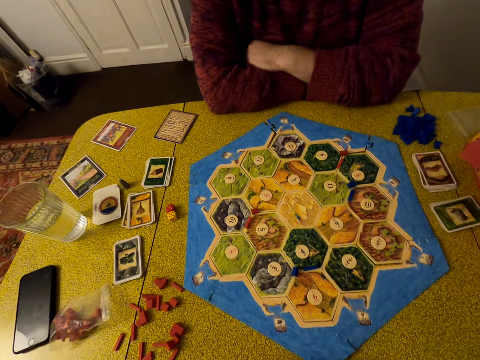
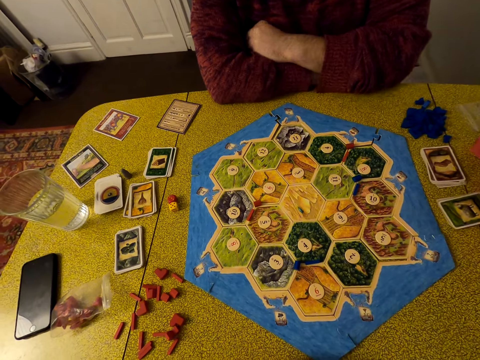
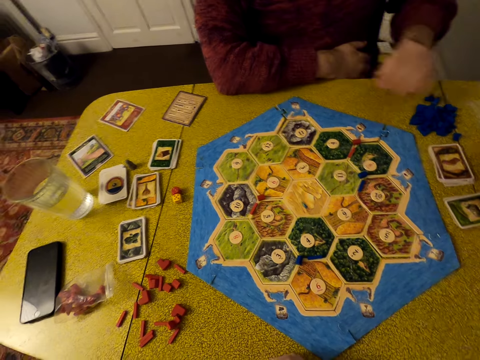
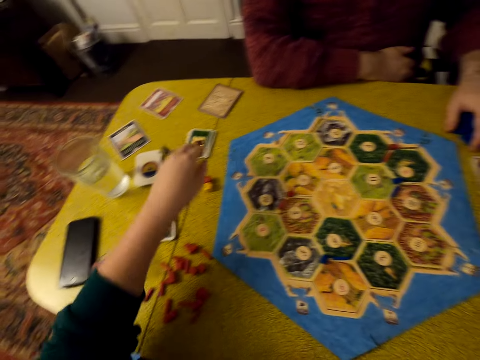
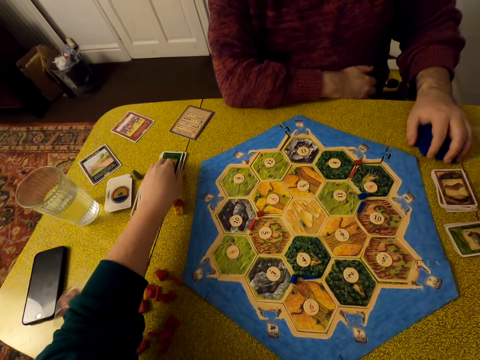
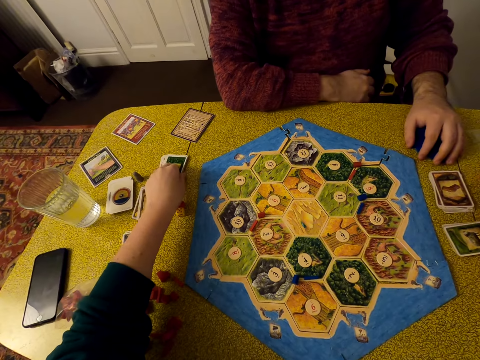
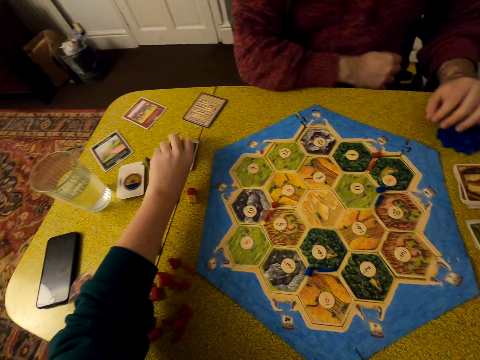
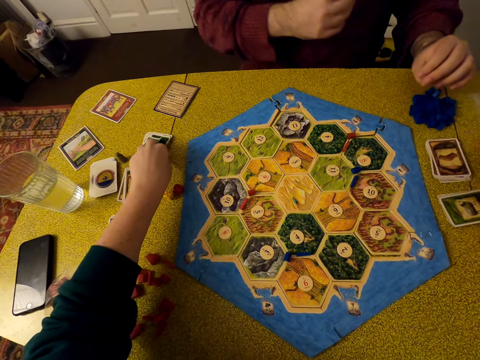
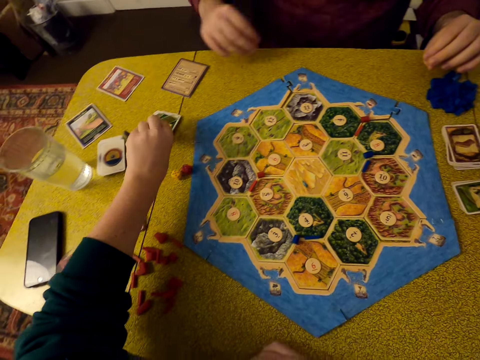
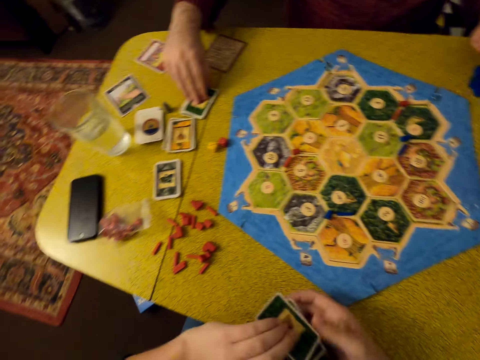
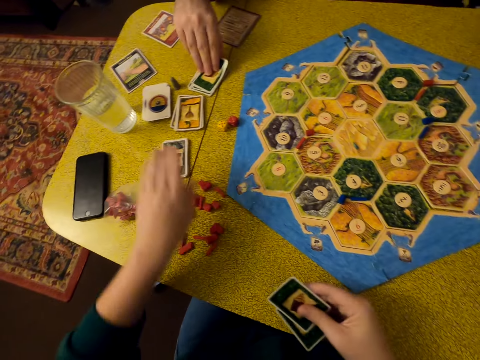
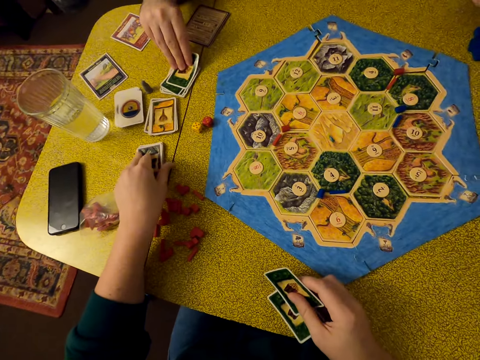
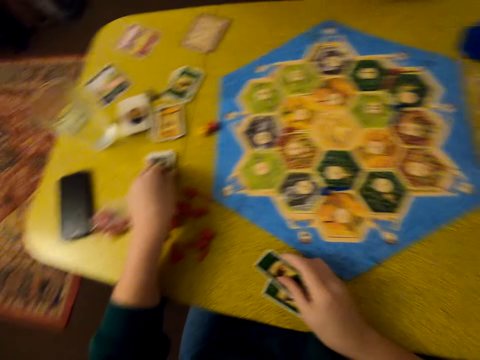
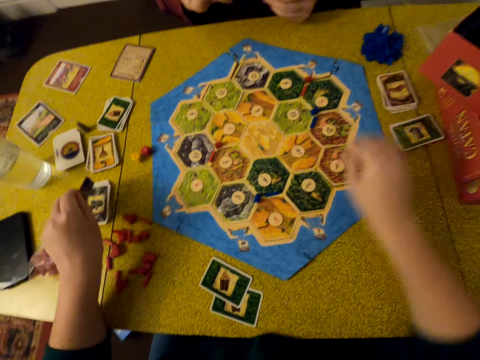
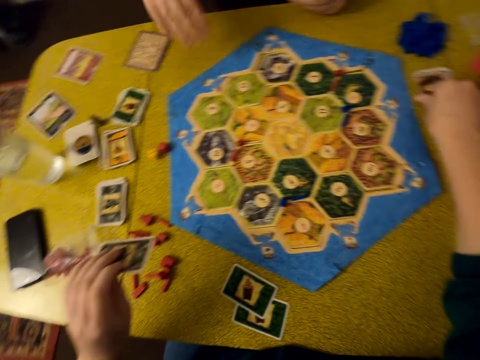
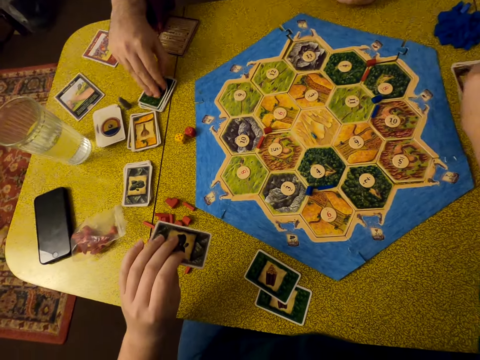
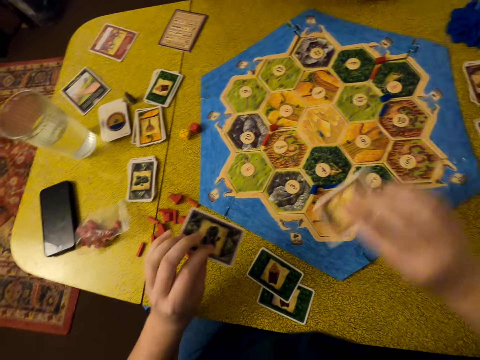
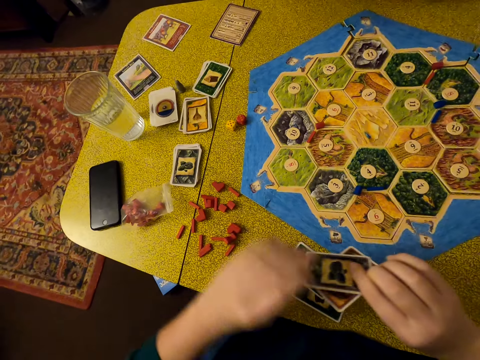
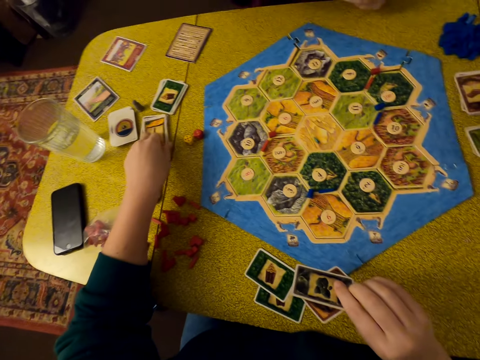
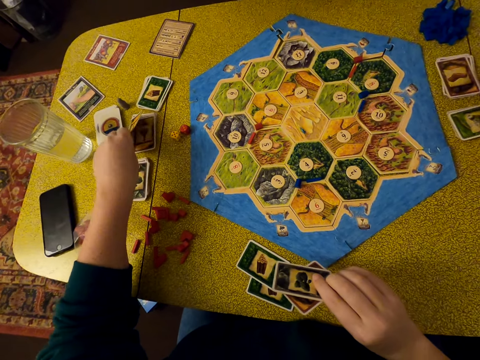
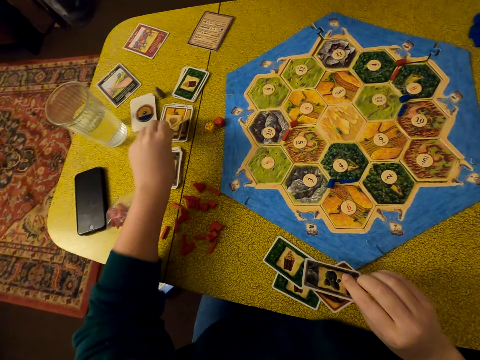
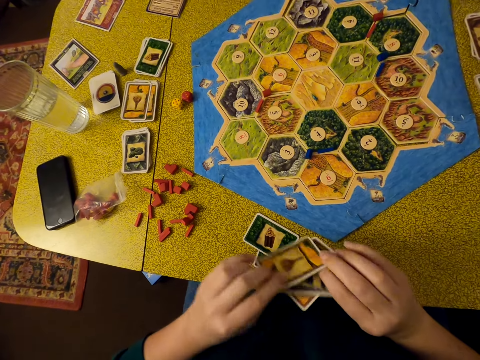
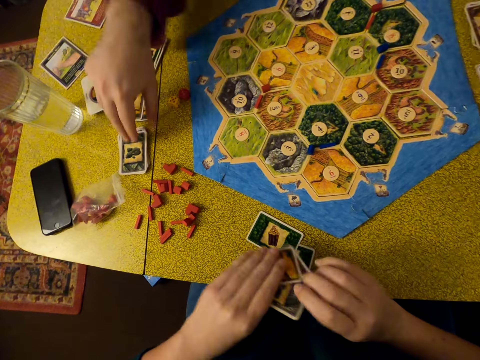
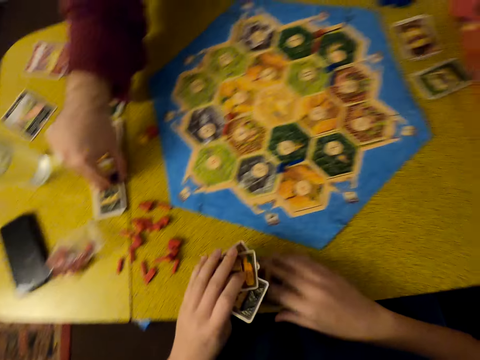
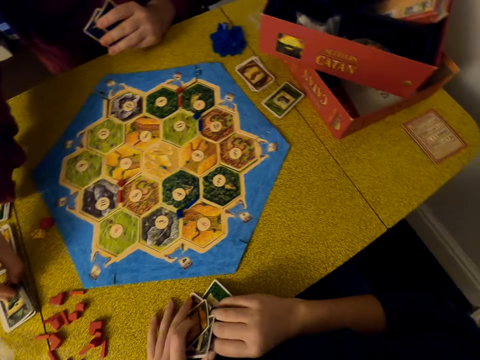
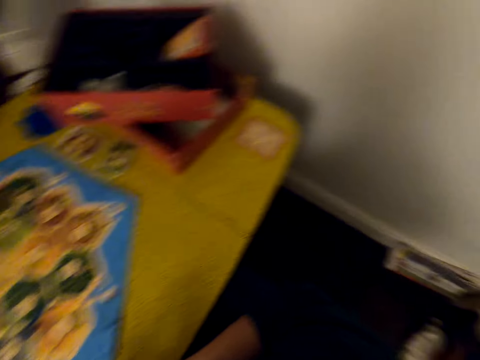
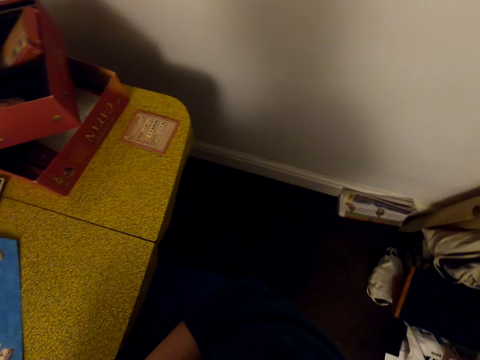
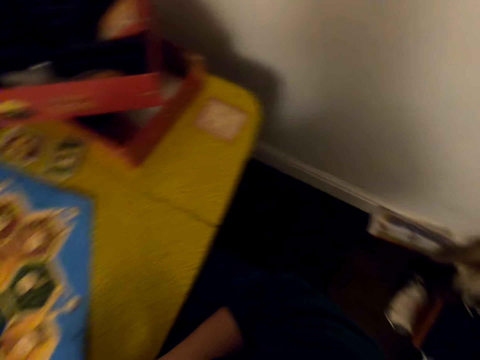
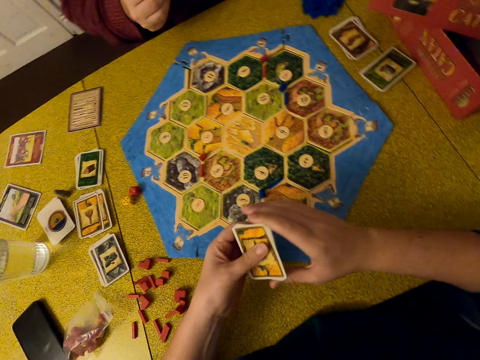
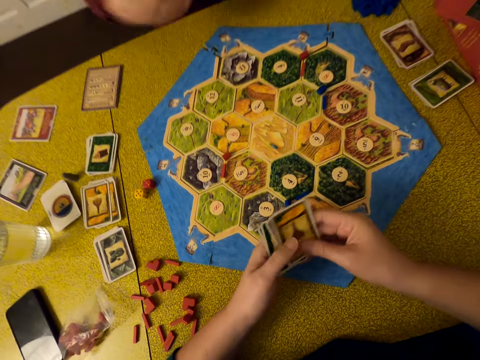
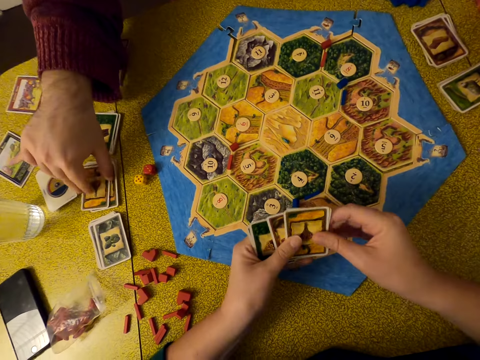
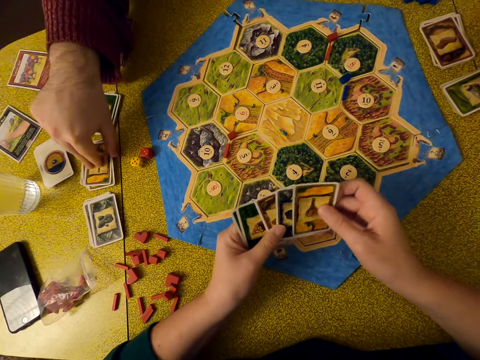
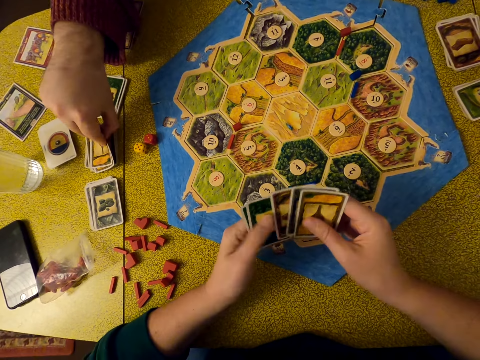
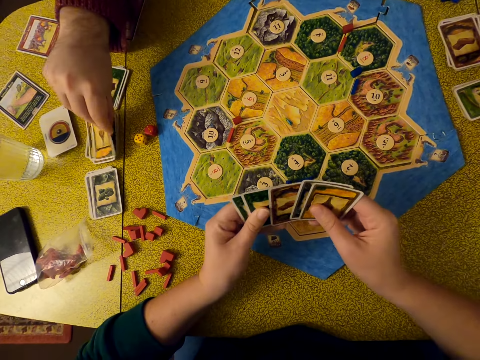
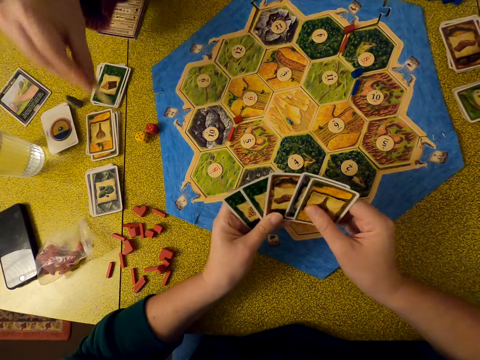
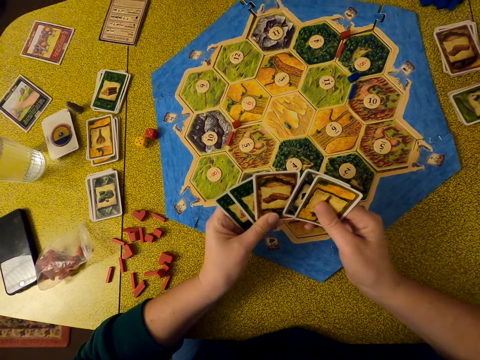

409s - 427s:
A man holds bricks on the table. The camera wearer picks up cards on the table. The man moves his hand. The camera wearer picks up cards with the other hand. The man picks up a card on the table. The camera wearer picks up a card on the table and puts cards on the table. The man holds cards. The camera wearer picks up cards on the table. The man picks up a card on the table. The camera wearer picks up cards with the other hand and picks up a card on the table. The man holds cards. The camera wearer picks up a card with the other hand. The man picks up a card on the table. The camera wearer picks up cards on the table and looks around. The man holds cards. The camera wearer arranges cards. The man picks up a card on the table.

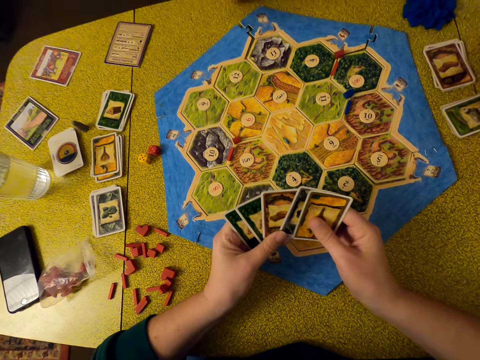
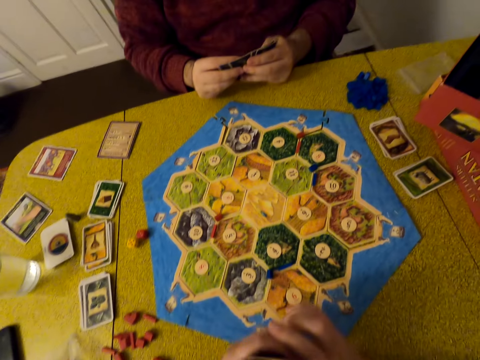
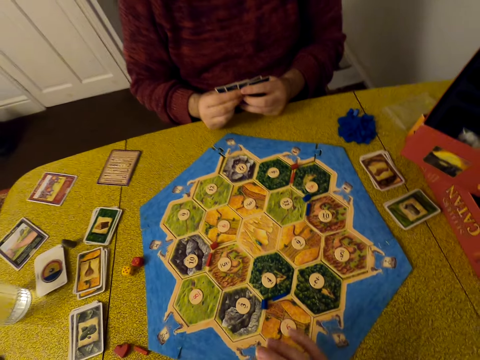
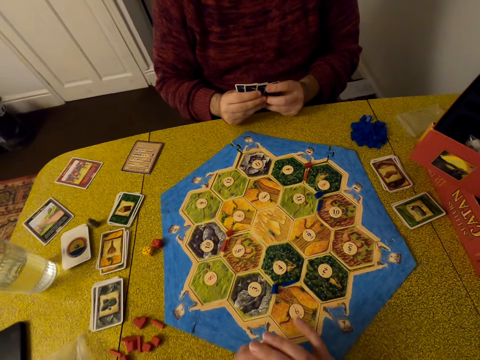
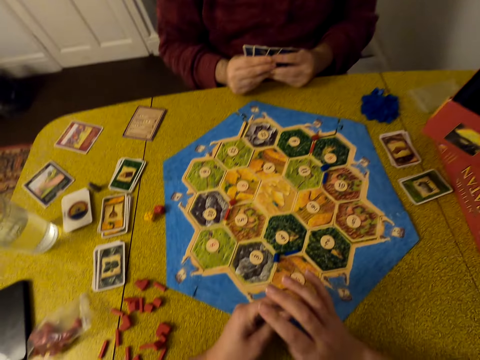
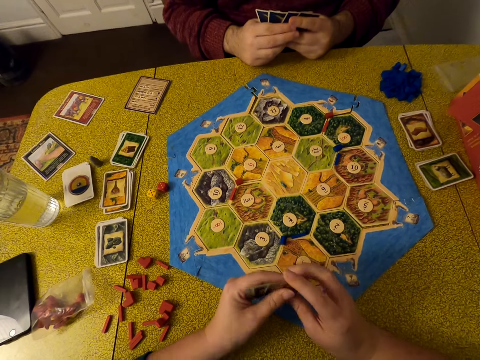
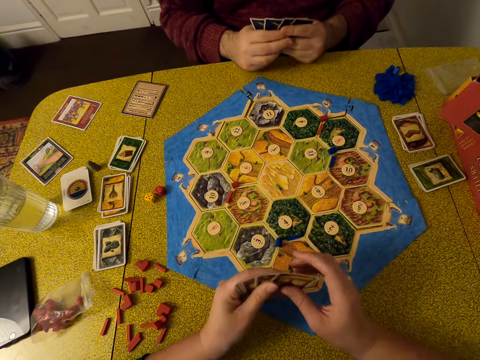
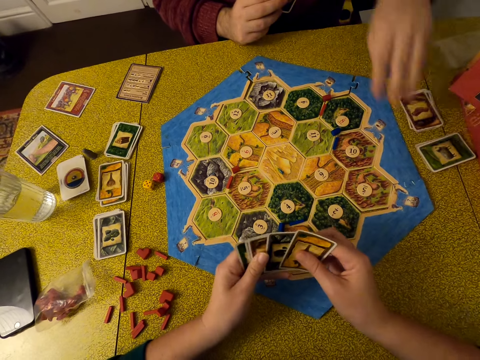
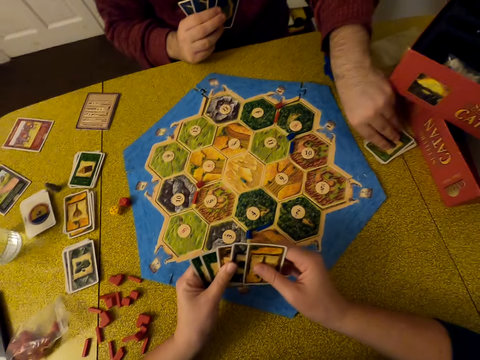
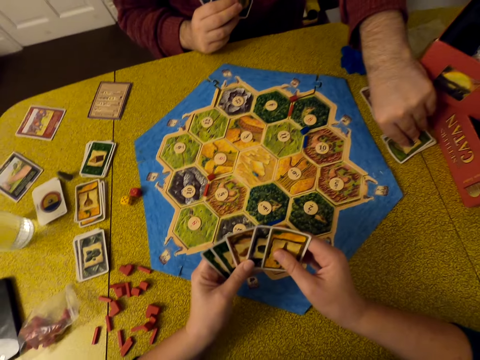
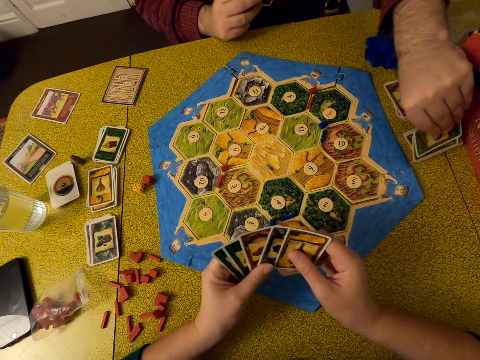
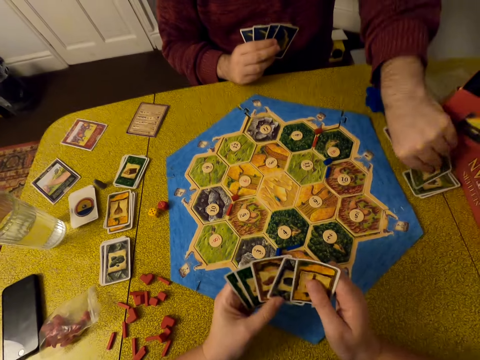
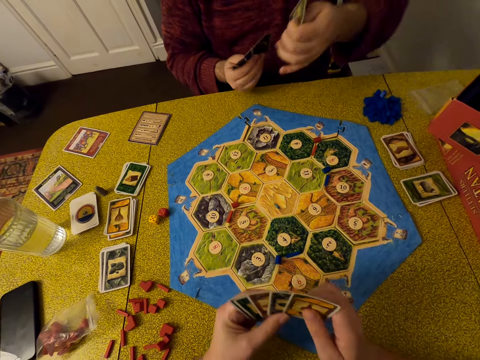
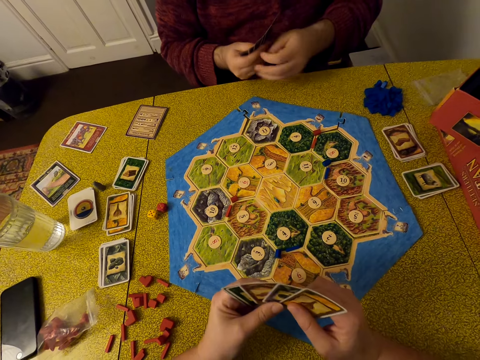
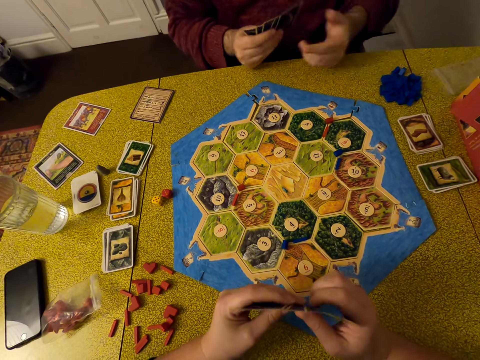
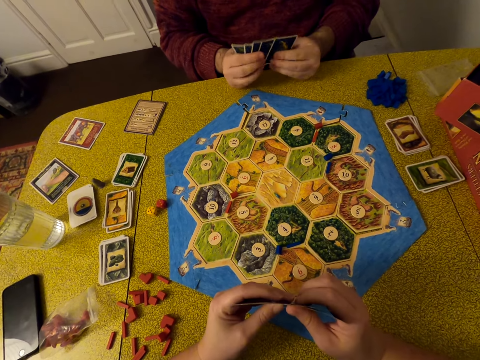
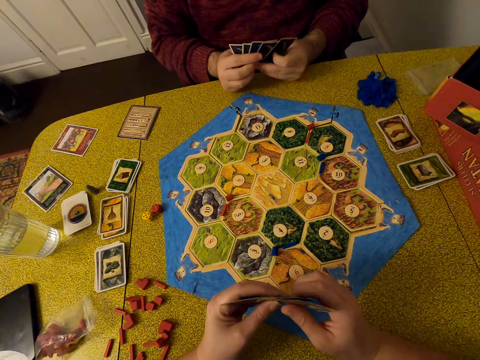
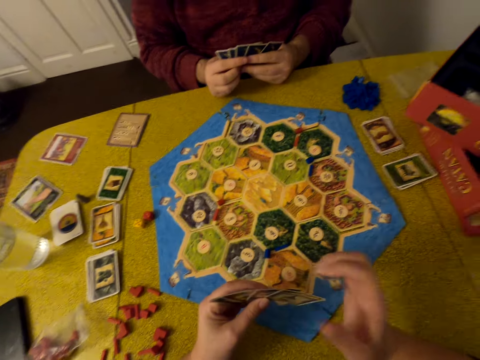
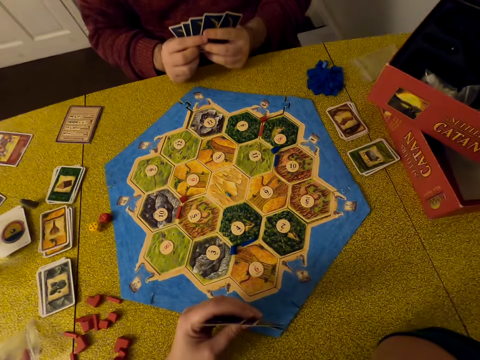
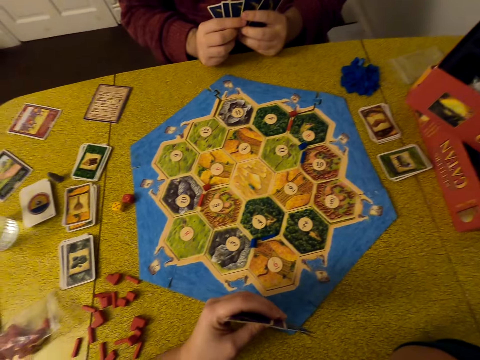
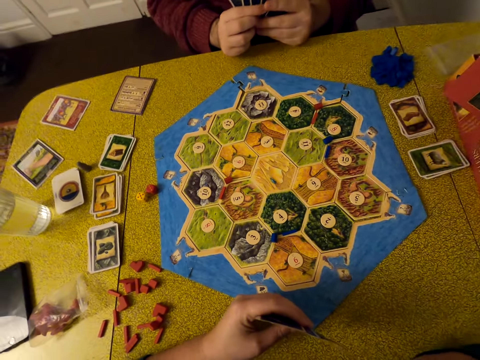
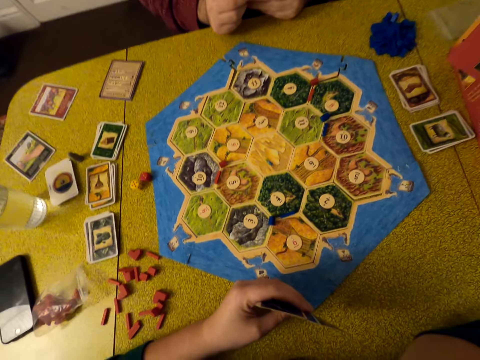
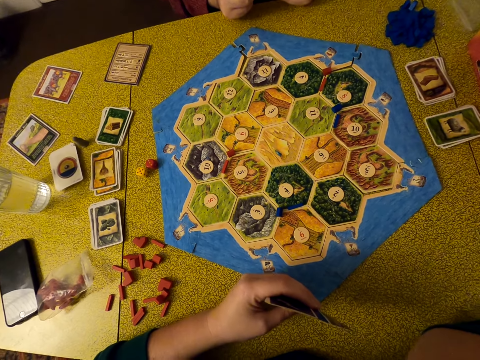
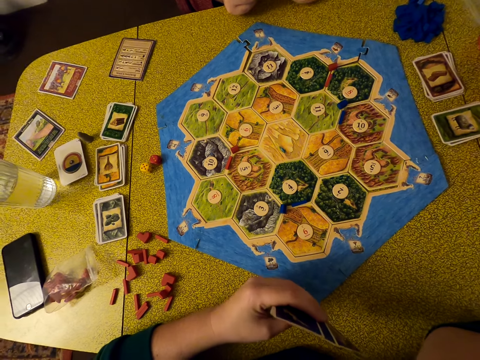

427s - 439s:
A man moves cards. The camera wearer looks around. They move cards and select cards. The man picks up a card on the table. He holds cards and uses gestures. The camera wearer looks around. The man moves cards. The camera wearer touches their face. They look around.
